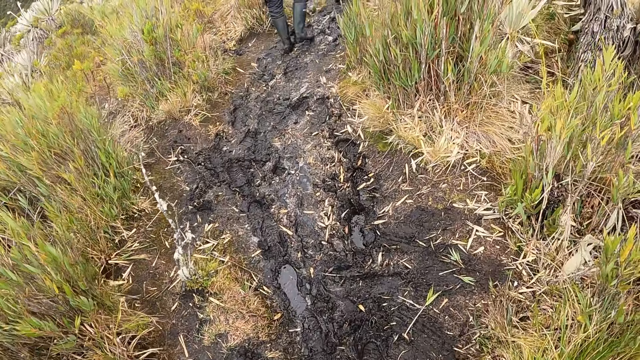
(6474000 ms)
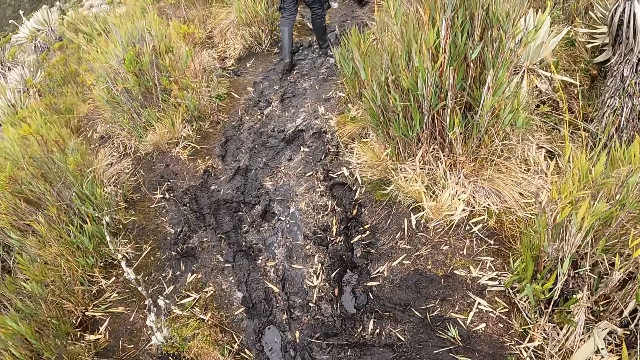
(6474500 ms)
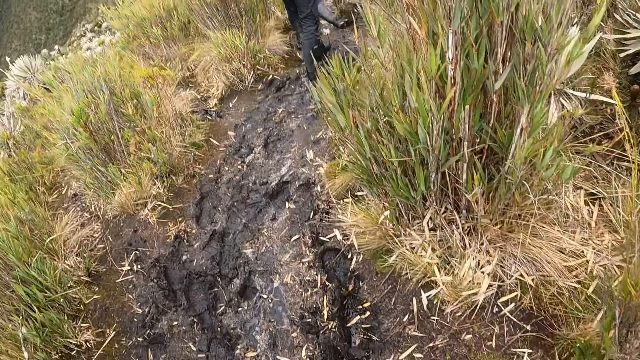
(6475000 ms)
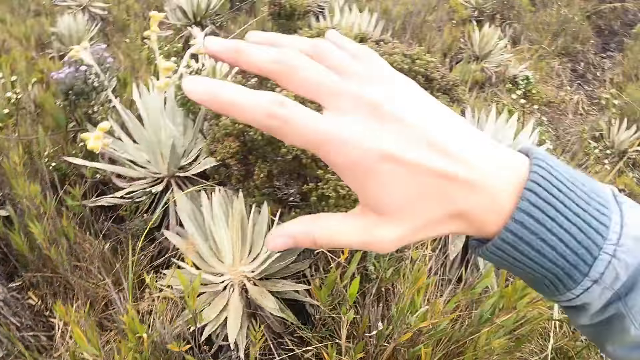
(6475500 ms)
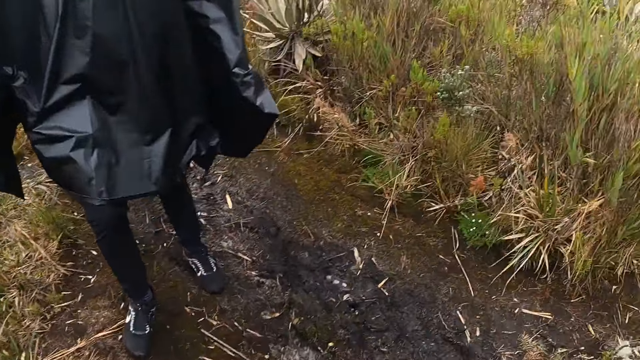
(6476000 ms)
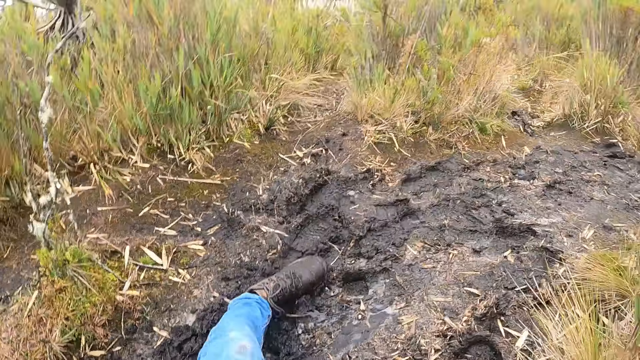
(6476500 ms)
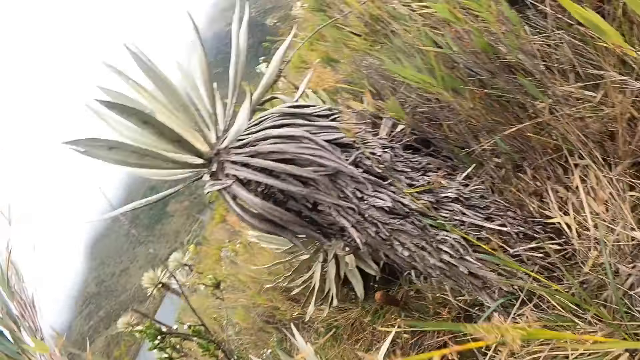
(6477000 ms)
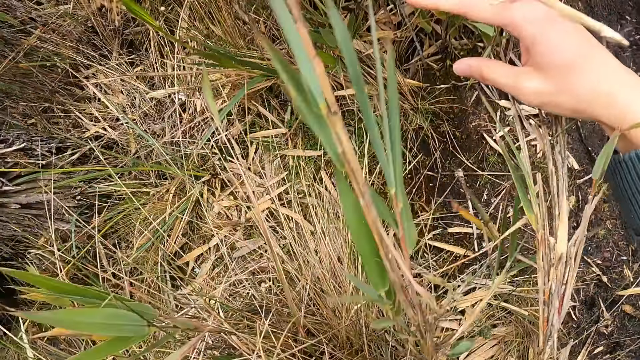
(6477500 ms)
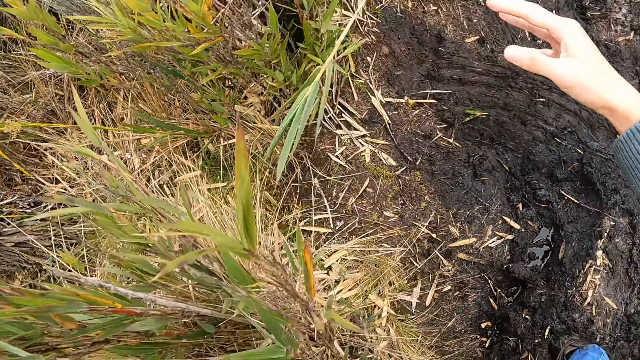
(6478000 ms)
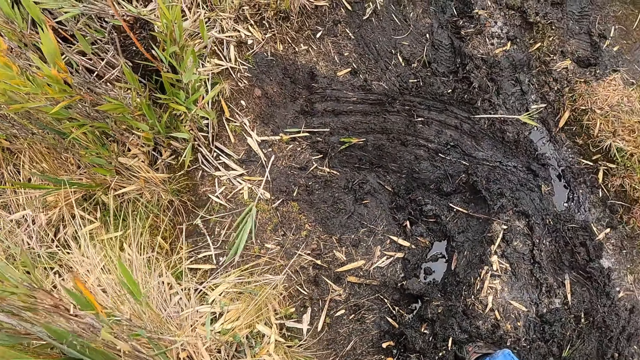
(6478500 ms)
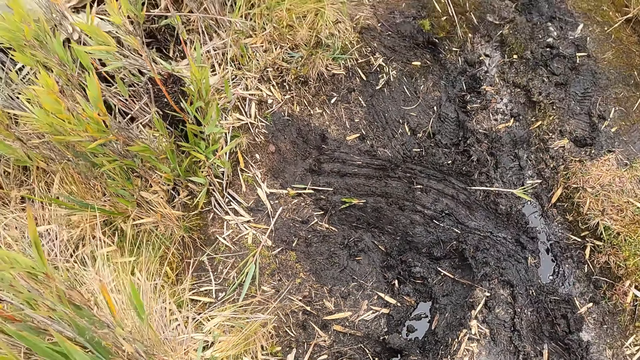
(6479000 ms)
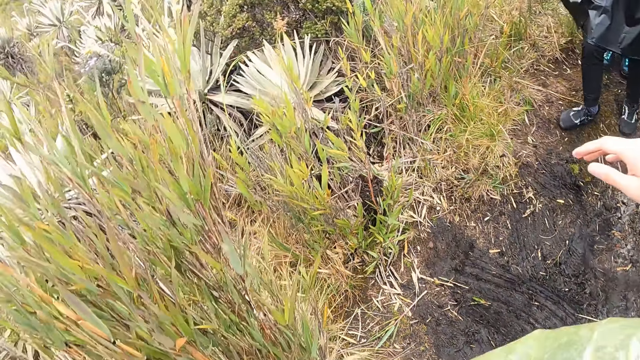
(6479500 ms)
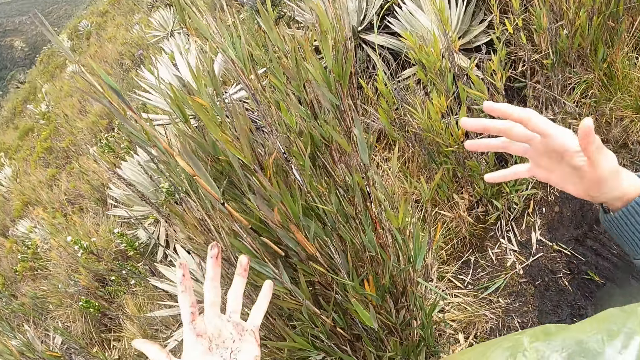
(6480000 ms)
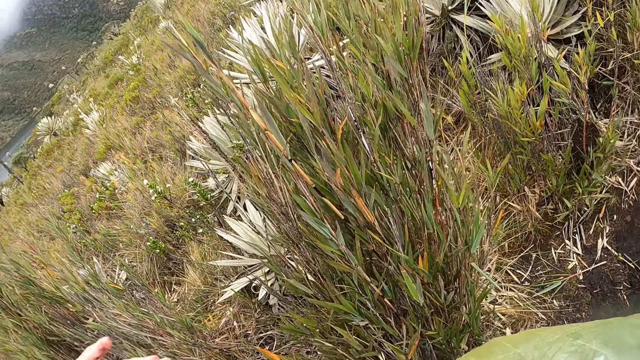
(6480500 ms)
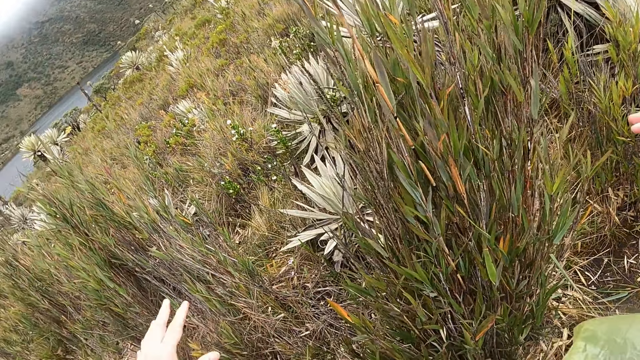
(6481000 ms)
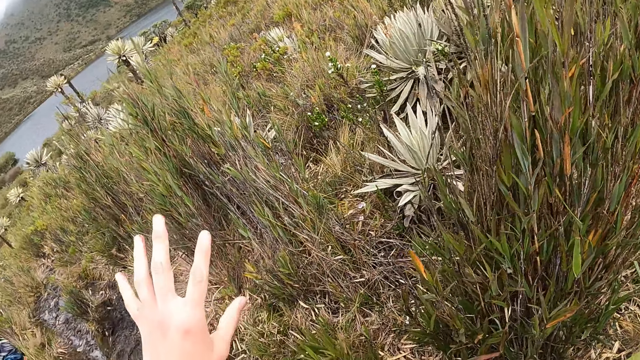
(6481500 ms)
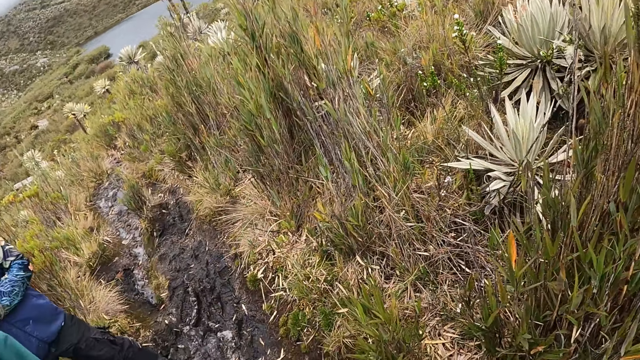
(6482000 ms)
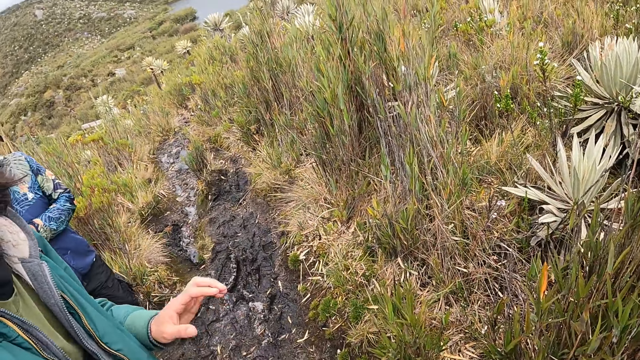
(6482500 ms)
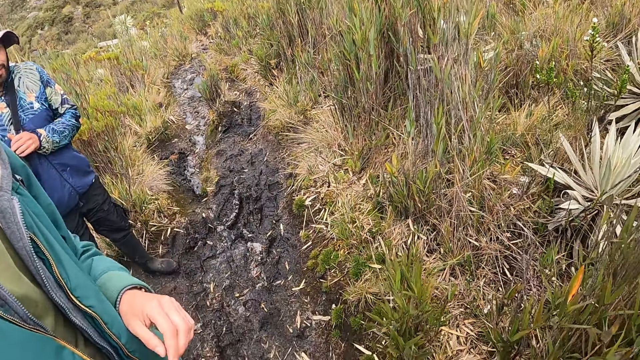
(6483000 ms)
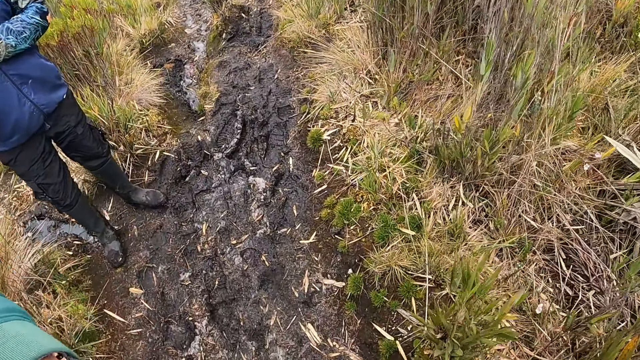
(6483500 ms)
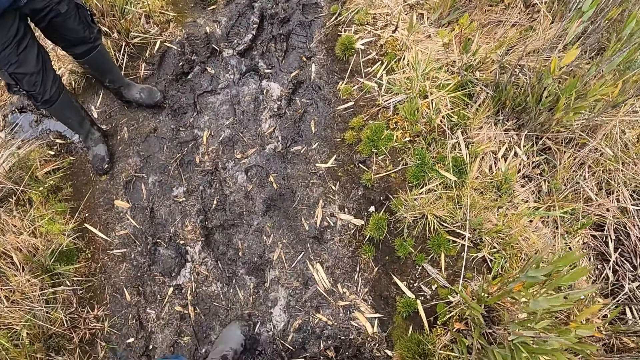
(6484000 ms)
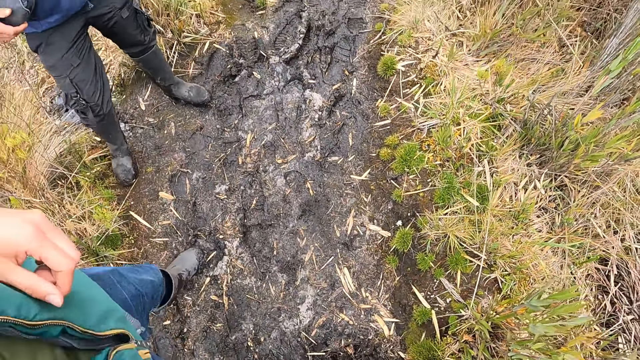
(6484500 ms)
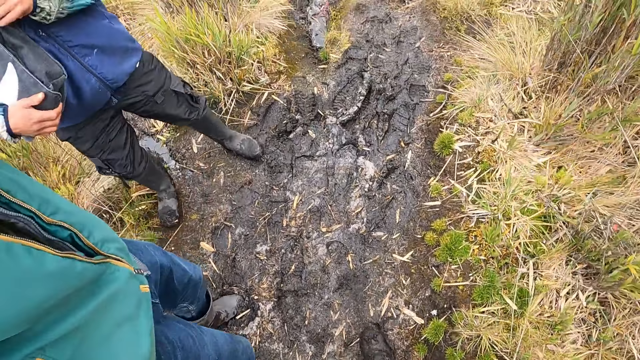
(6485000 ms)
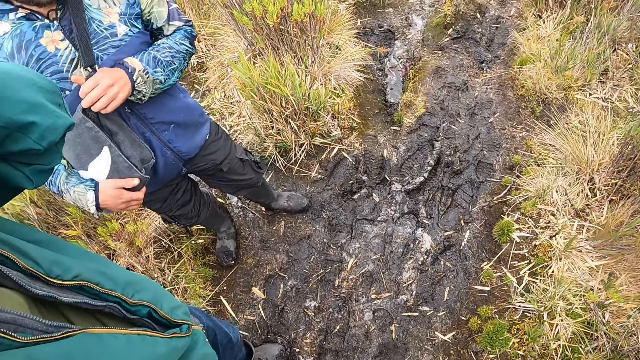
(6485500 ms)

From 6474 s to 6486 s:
The camera wearer falls down on the ground. They touch the grass. They lift up the hand.

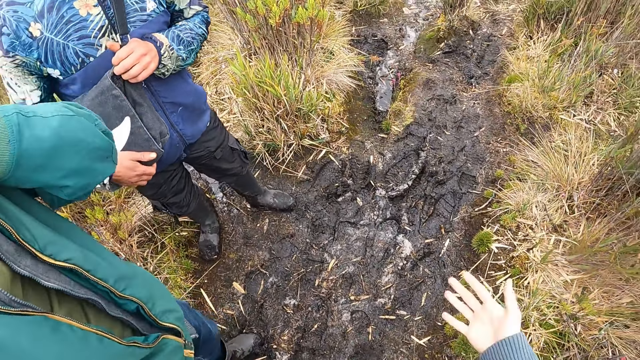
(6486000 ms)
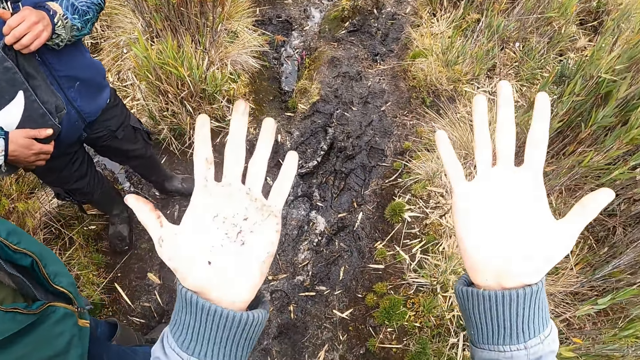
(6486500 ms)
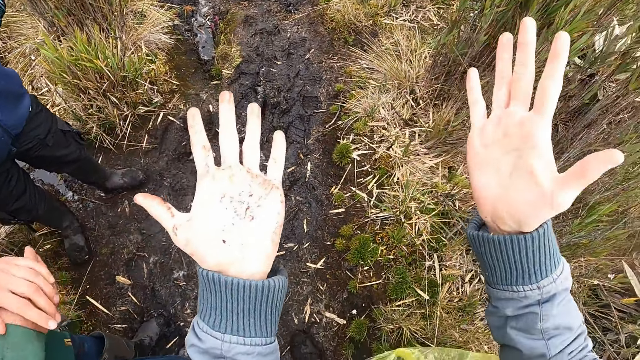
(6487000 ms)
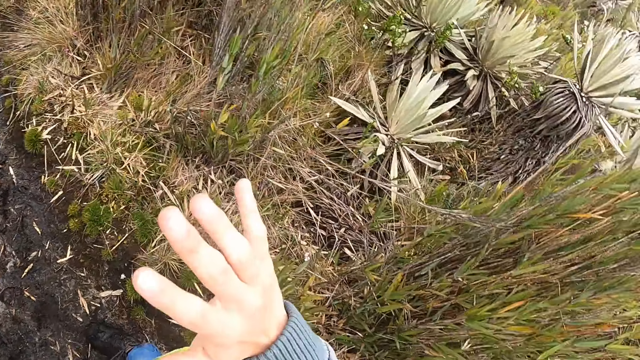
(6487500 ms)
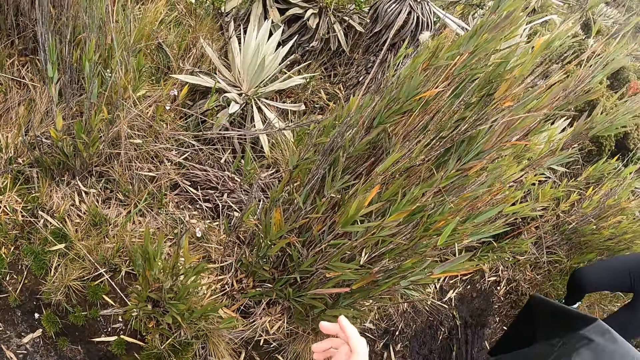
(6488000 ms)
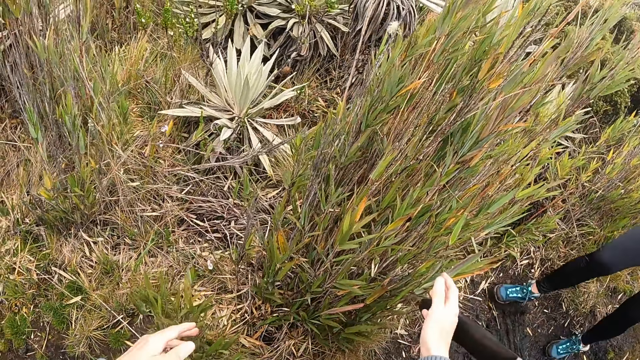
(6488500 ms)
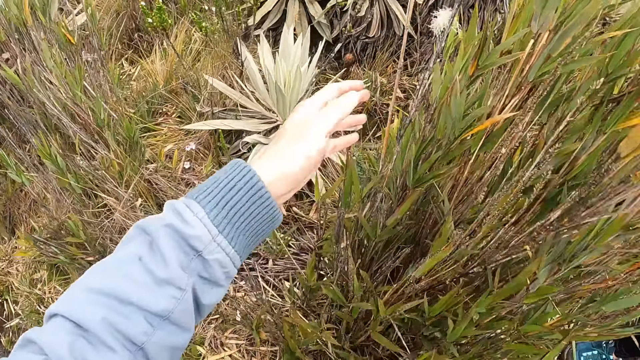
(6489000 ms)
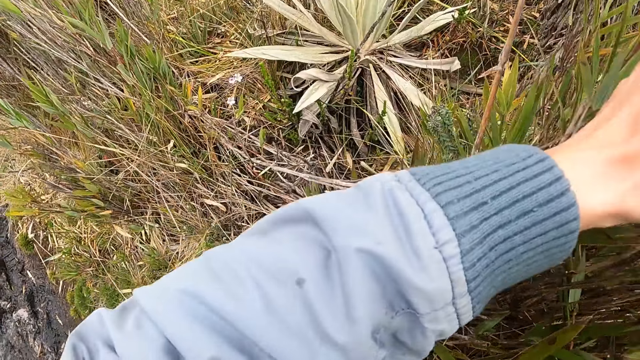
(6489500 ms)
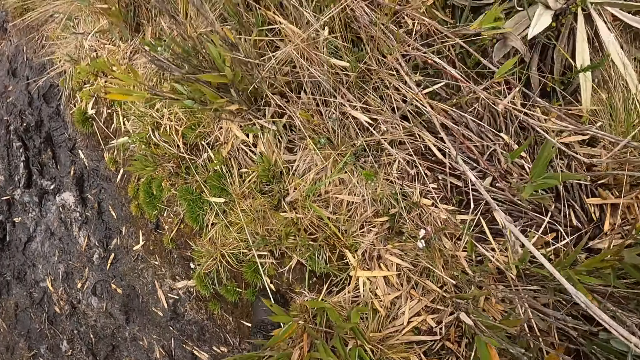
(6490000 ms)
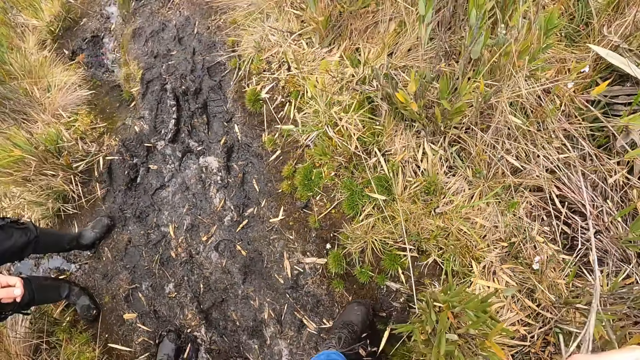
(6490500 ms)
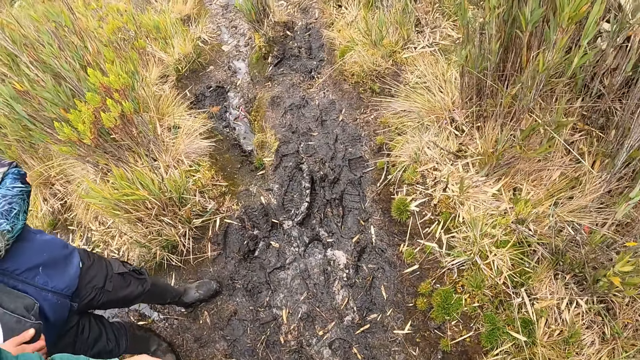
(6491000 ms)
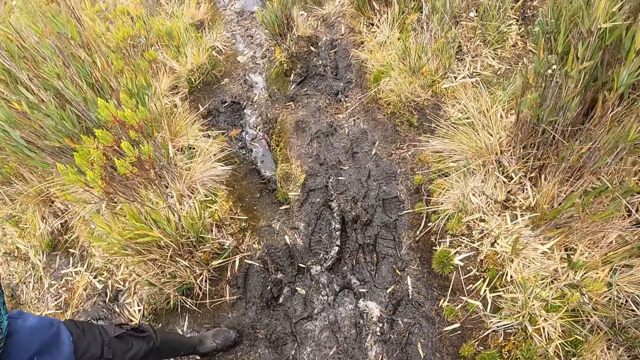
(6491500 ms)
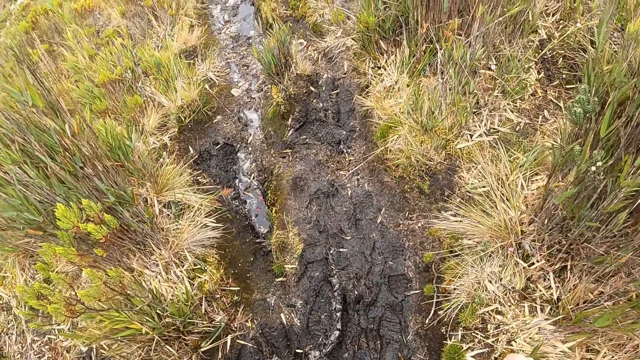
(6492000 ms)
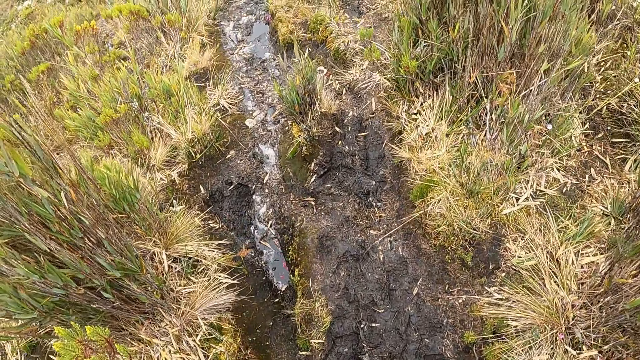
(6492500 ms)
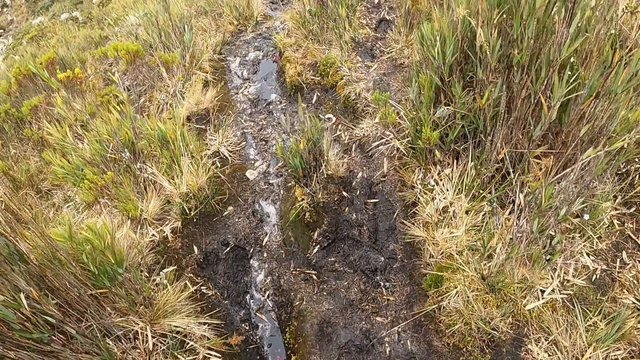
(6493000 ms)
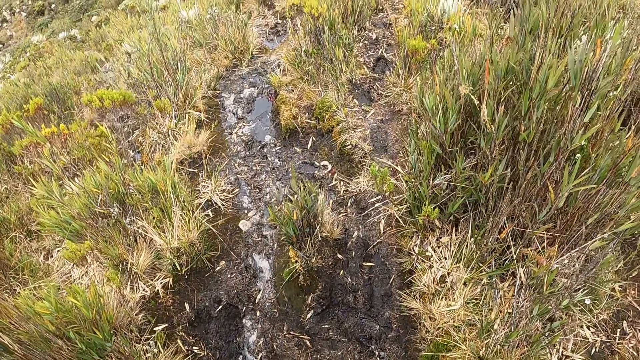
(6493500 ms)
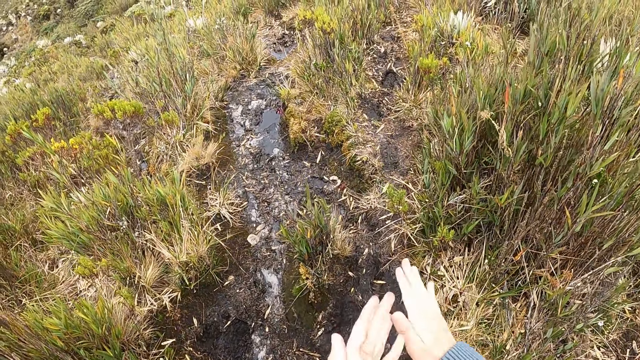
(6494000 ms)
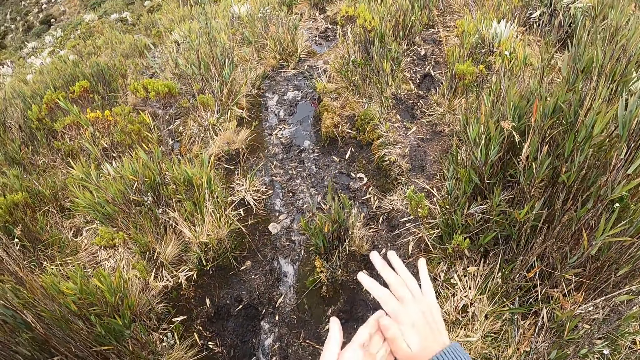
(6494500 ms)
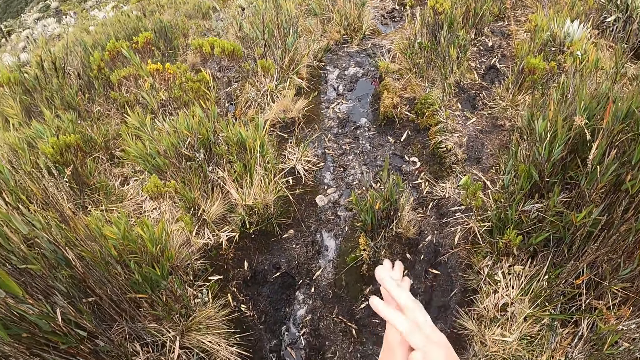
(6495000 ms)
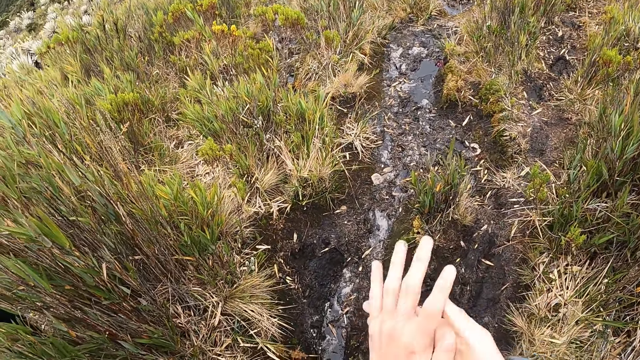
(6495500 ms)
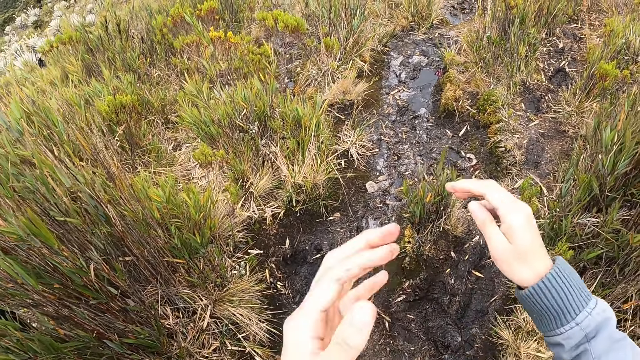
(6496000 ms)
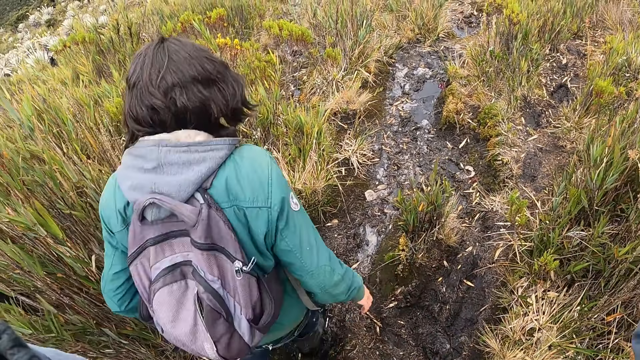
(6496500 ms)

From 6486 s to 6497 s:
The camera wearer touches the grass. She moves around the mountain. She dusts her hands. She rubs the hands.
